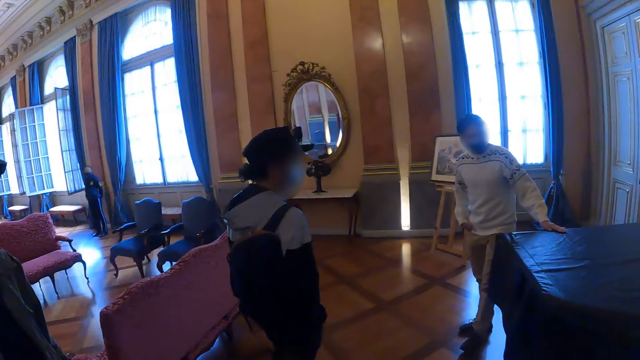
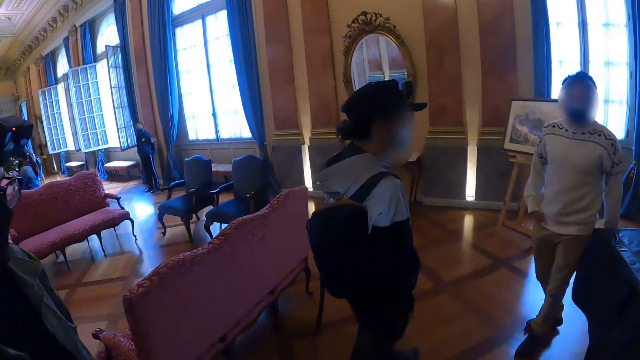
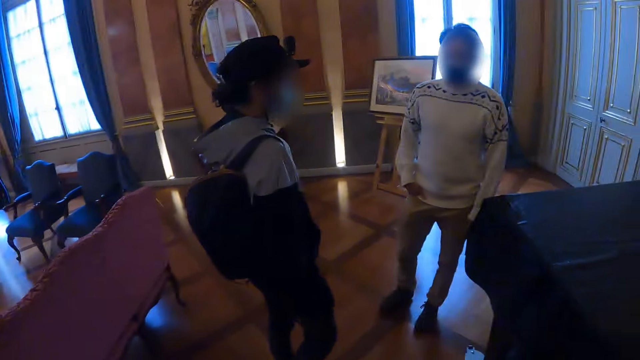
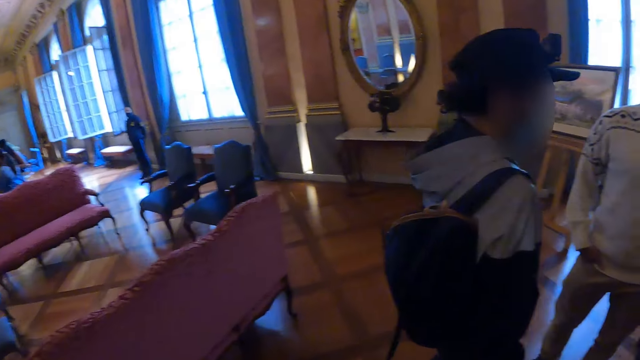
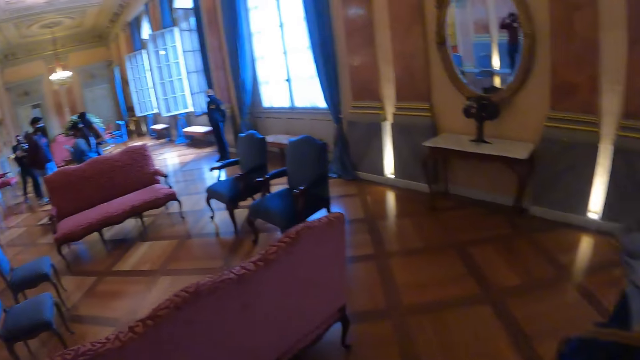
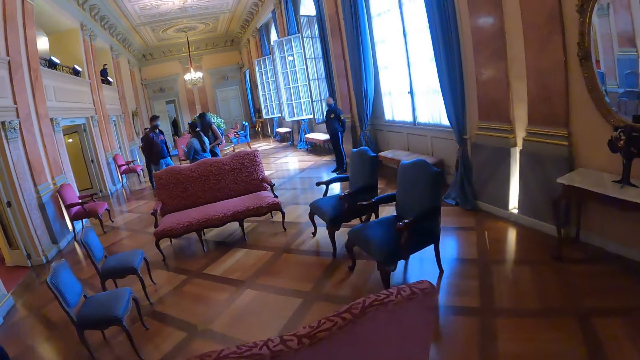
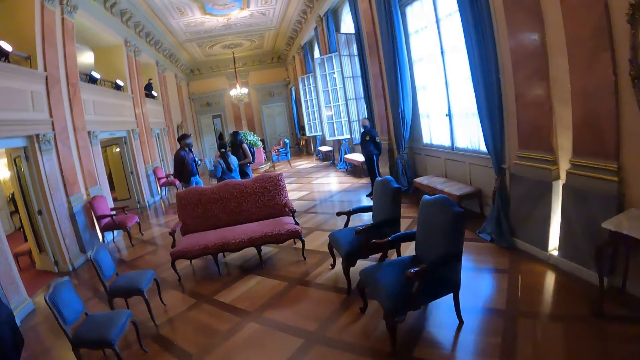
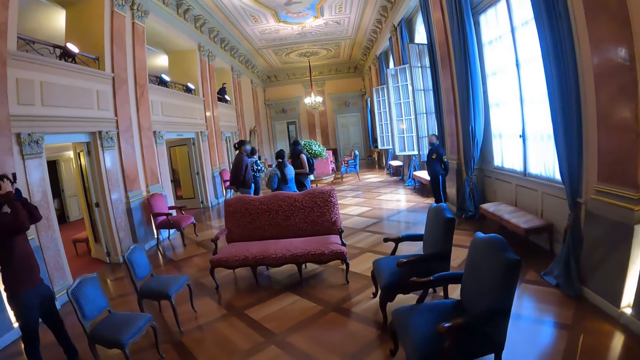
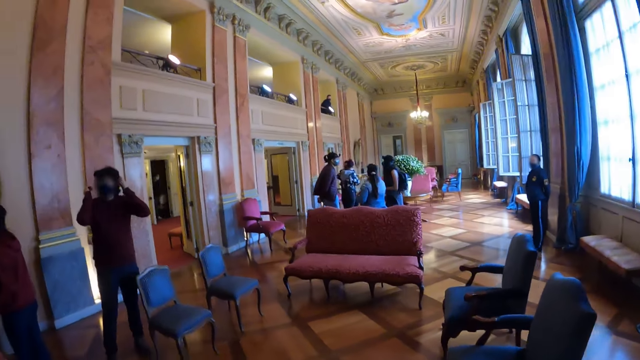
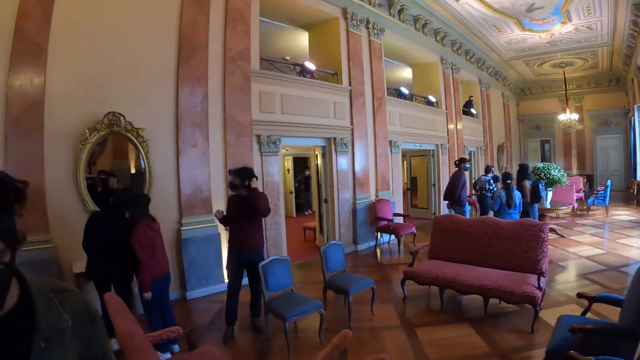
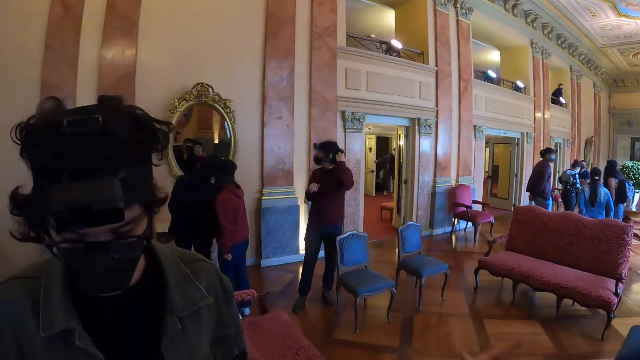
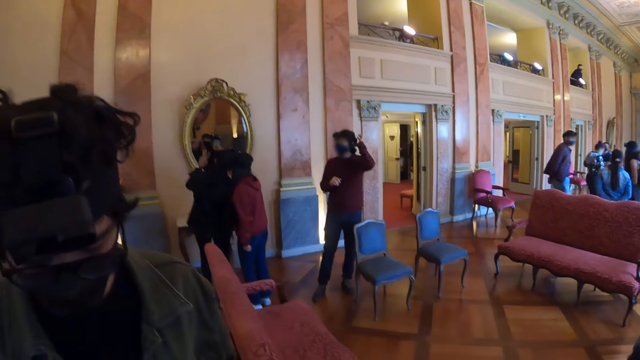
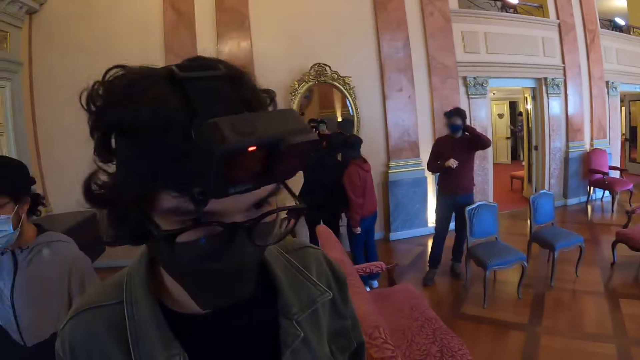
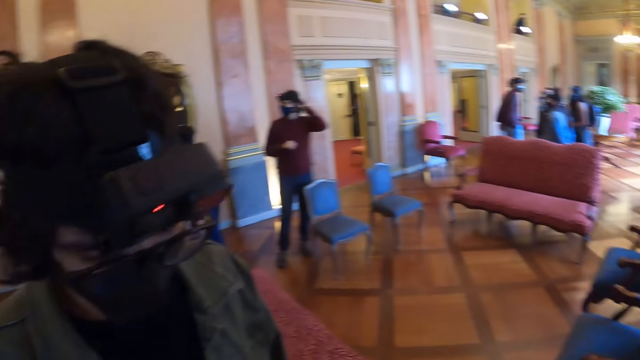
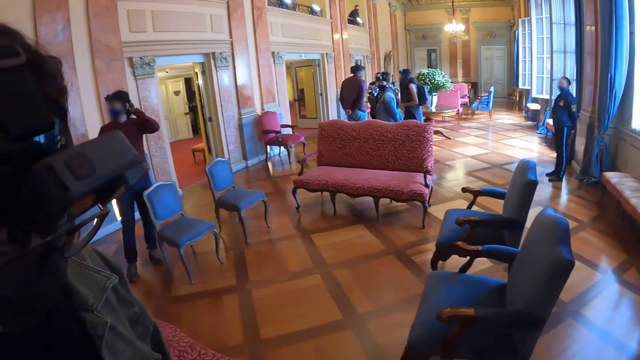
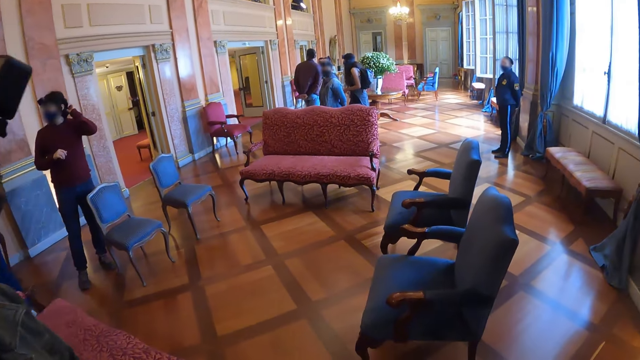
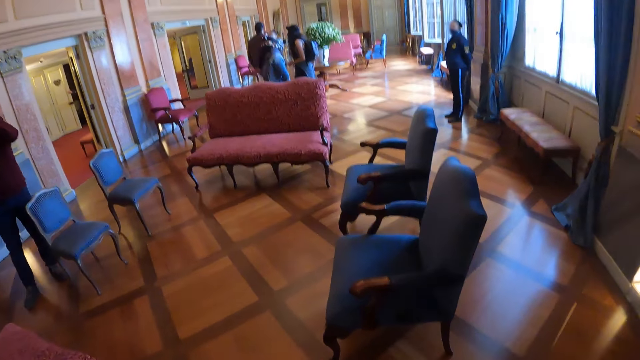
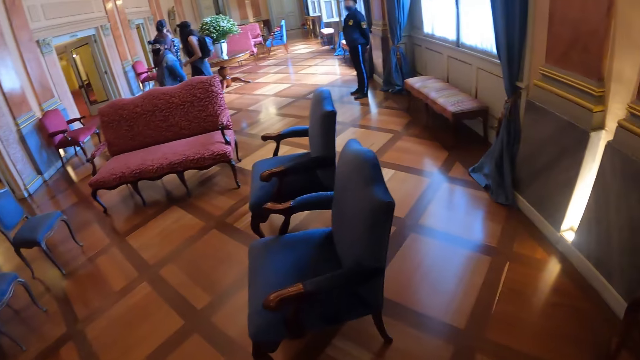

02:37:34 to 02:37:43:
A person interacts with the camera wearer.

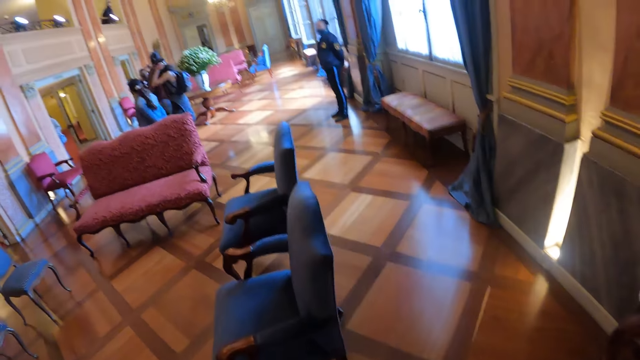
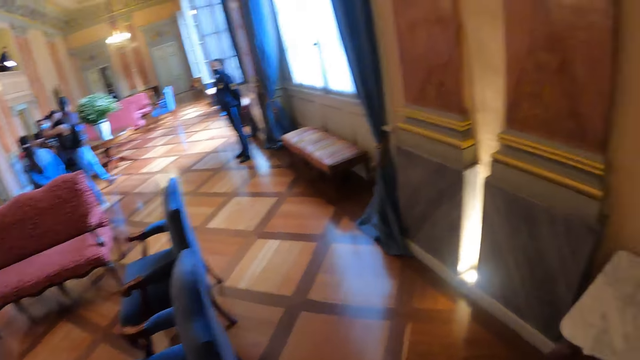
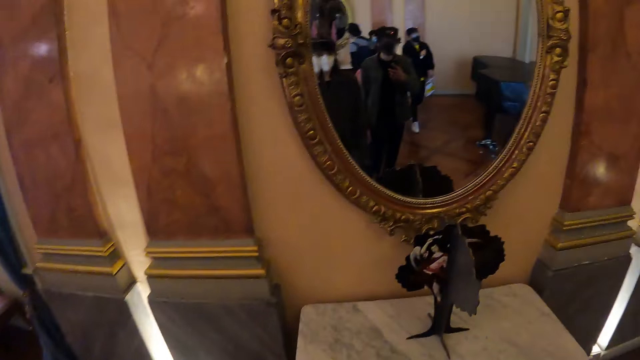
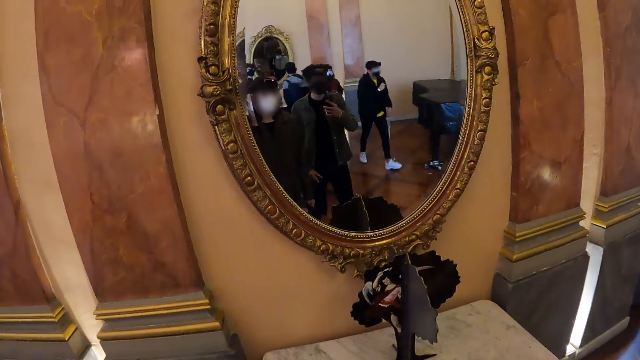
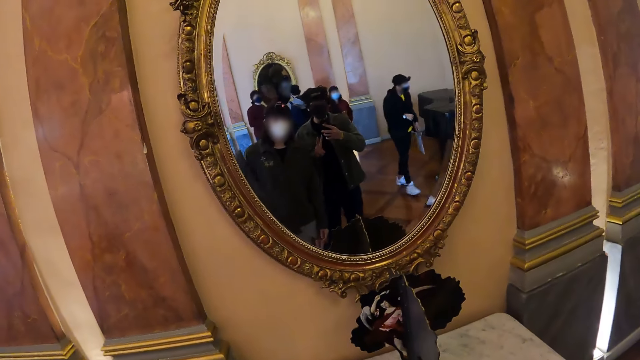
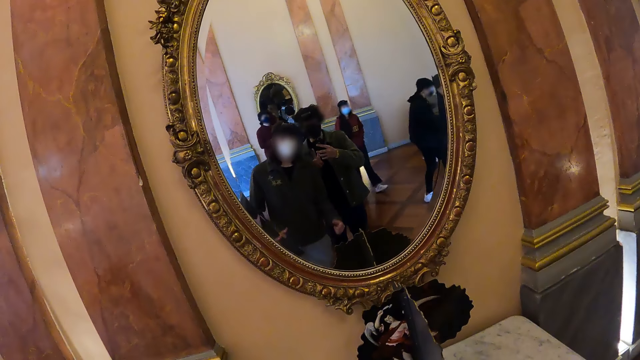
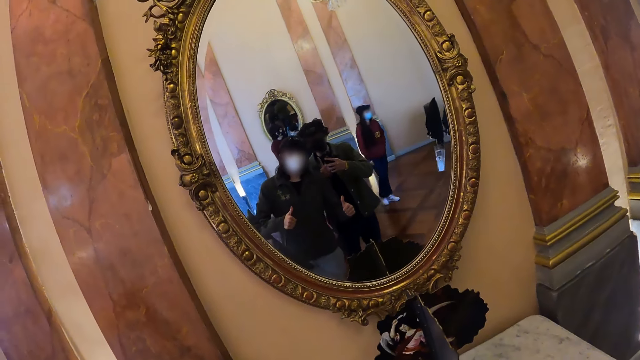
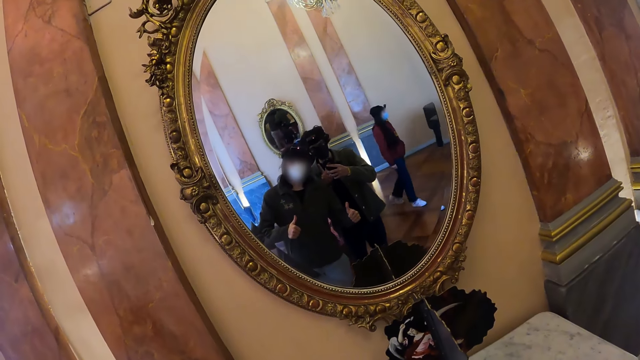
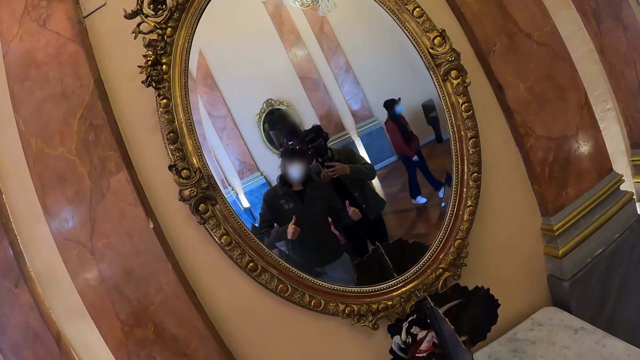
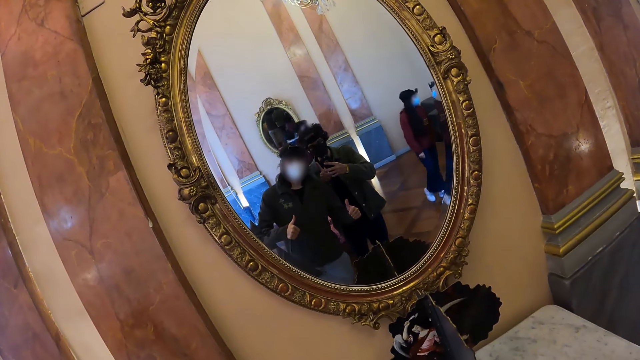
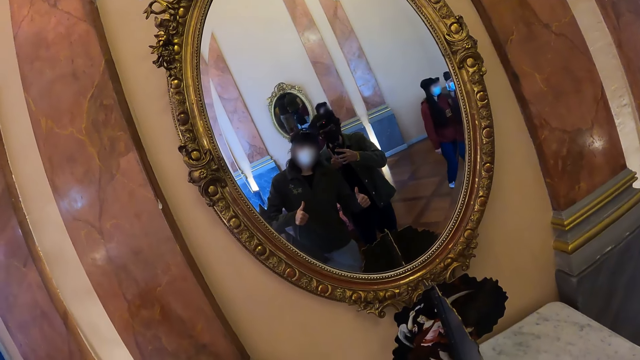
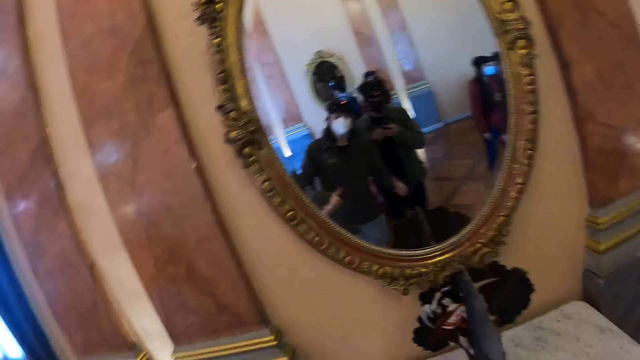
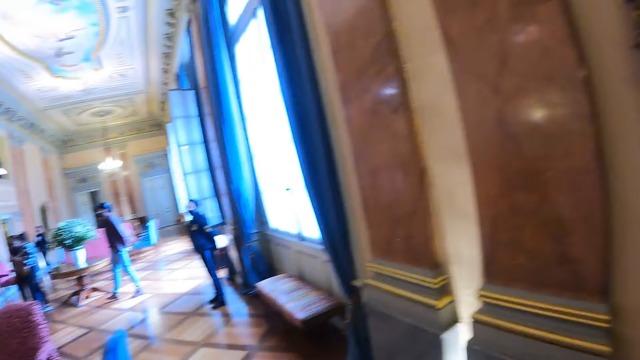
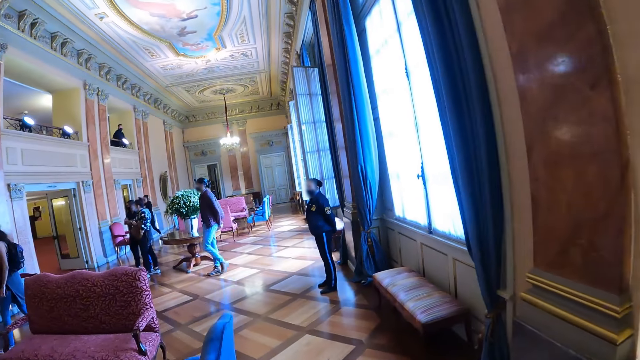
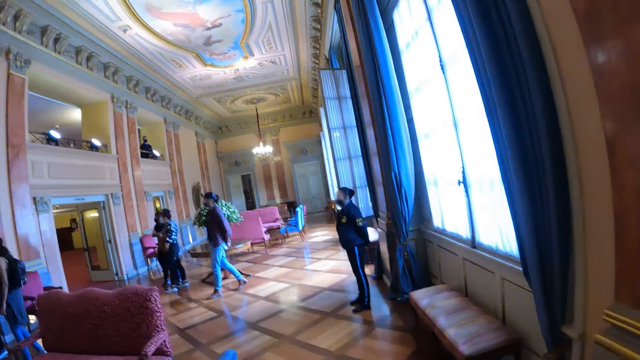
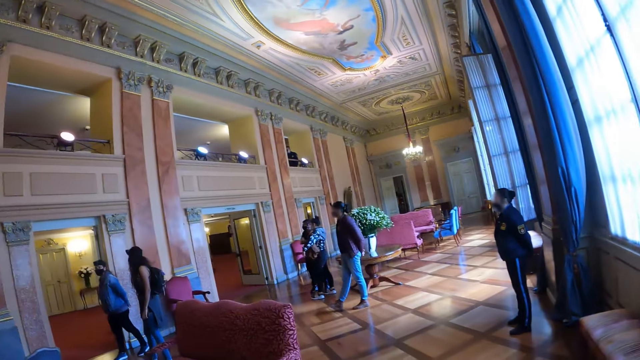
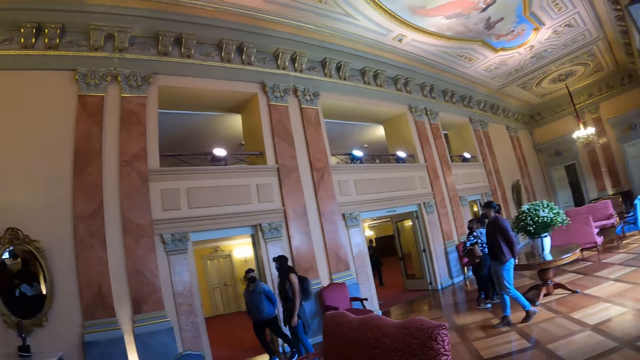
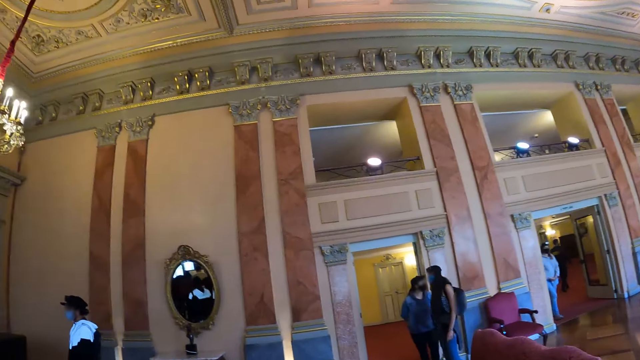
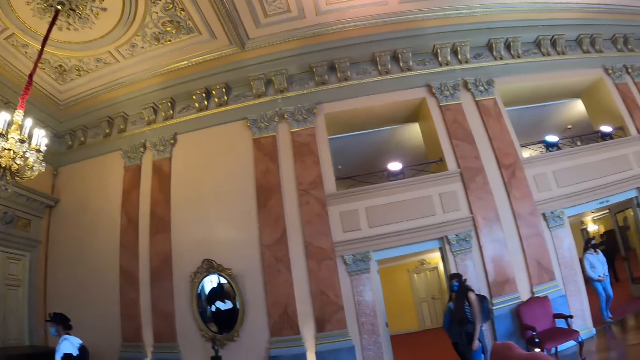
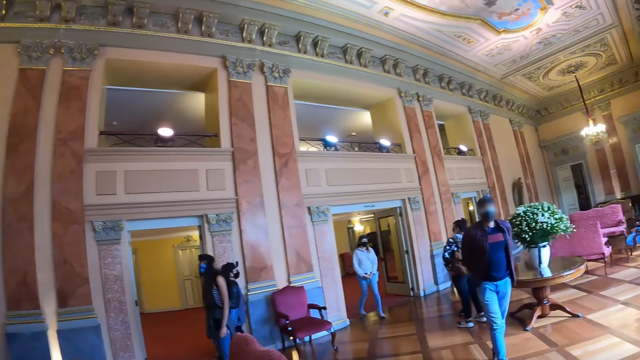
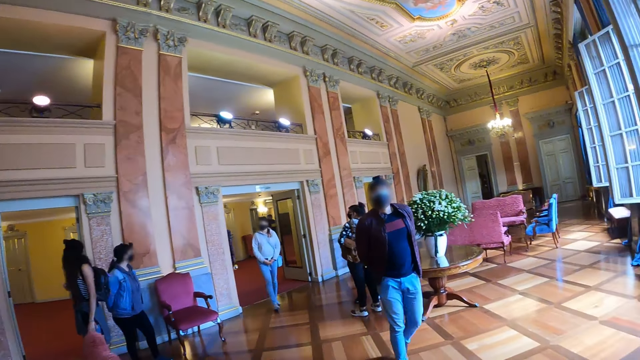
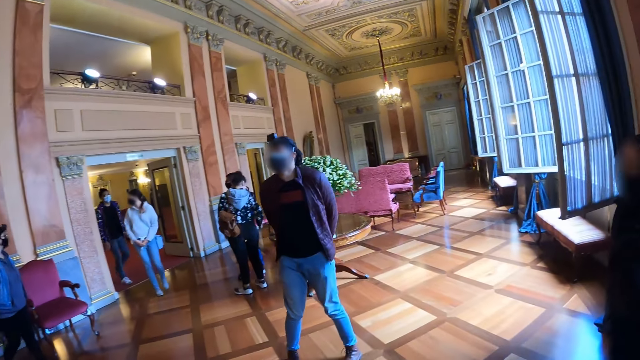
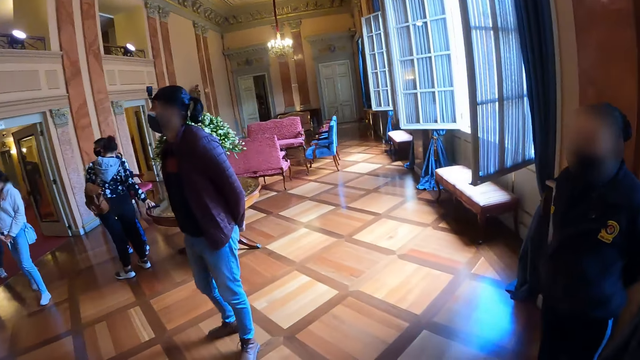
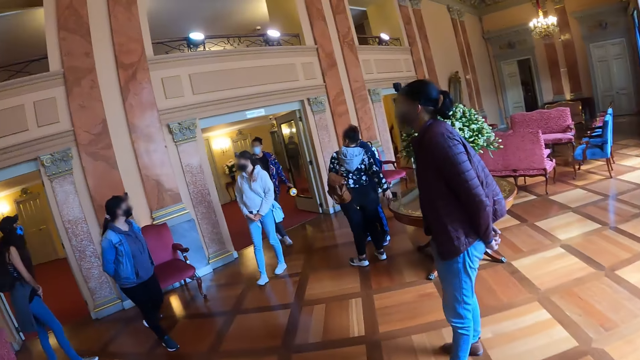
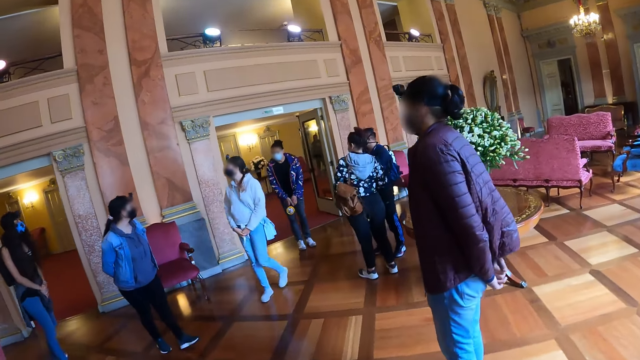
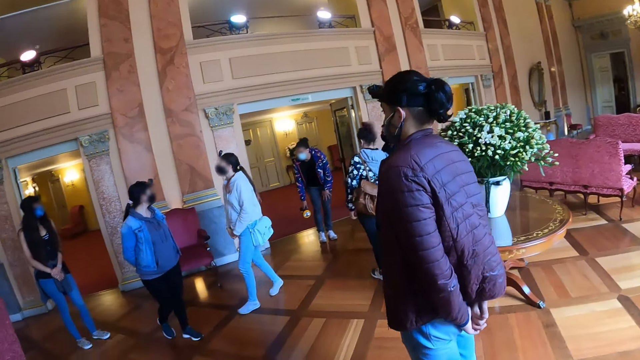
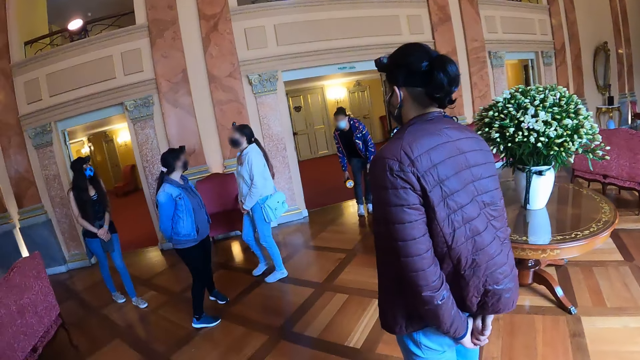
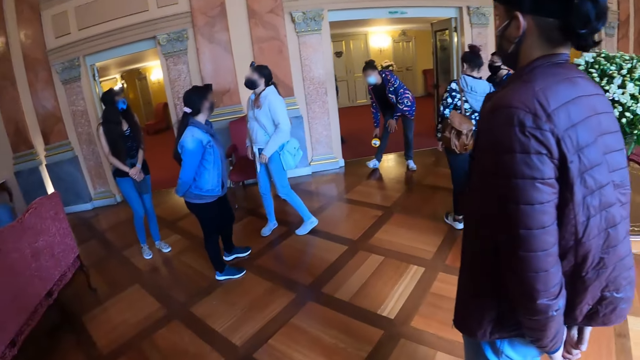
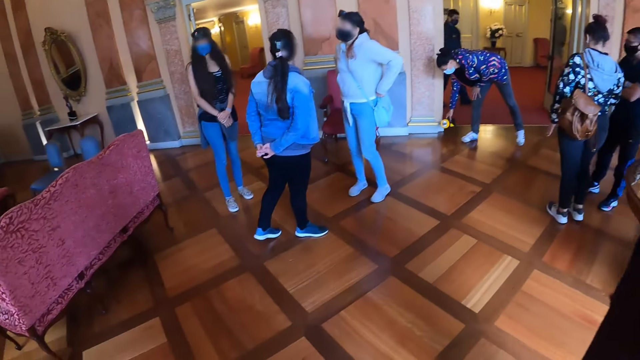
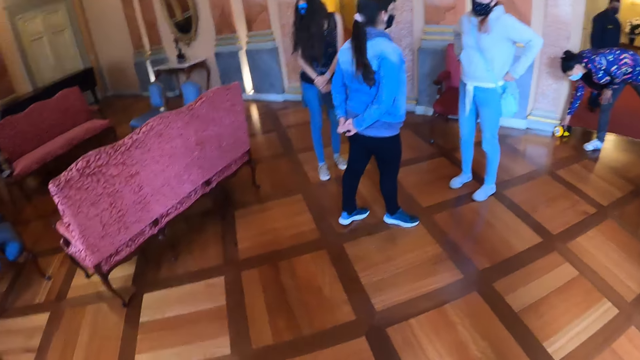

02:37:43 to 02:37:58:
The camera wearer looks at himself on the mirror. He looks around the house. He walks along the hall. He walks along the hall again.
